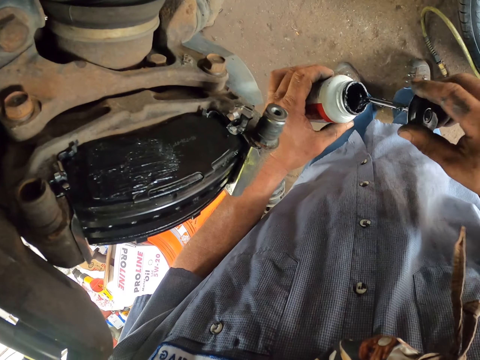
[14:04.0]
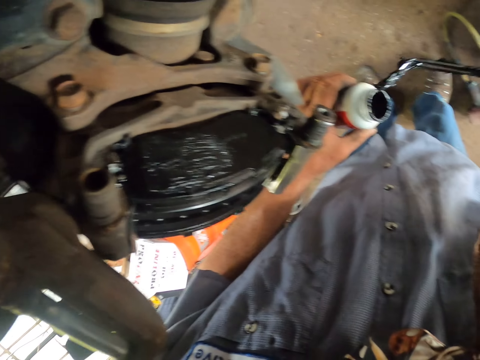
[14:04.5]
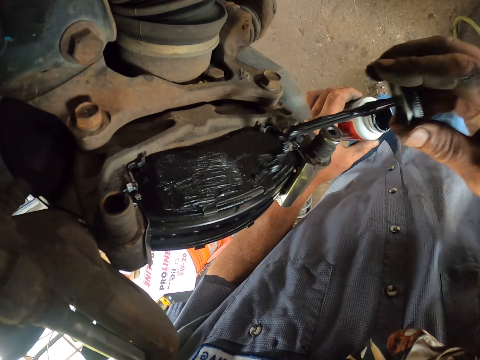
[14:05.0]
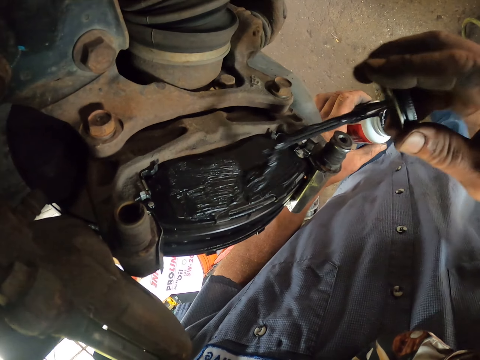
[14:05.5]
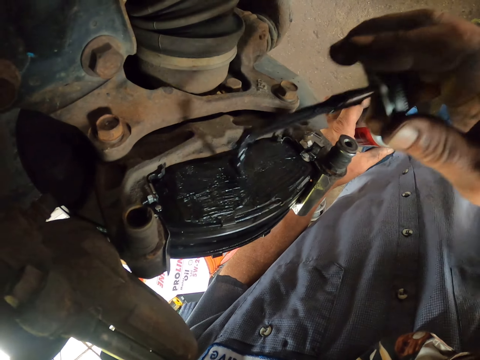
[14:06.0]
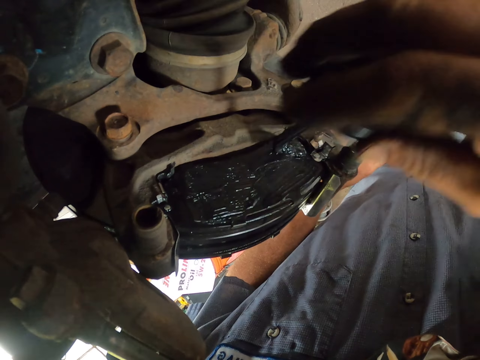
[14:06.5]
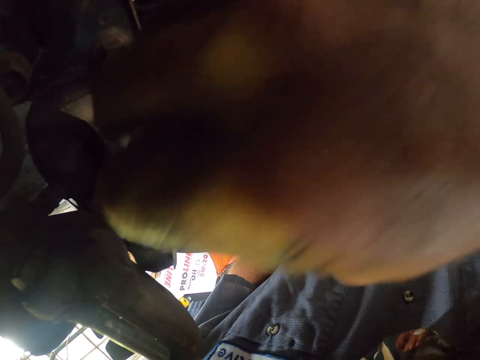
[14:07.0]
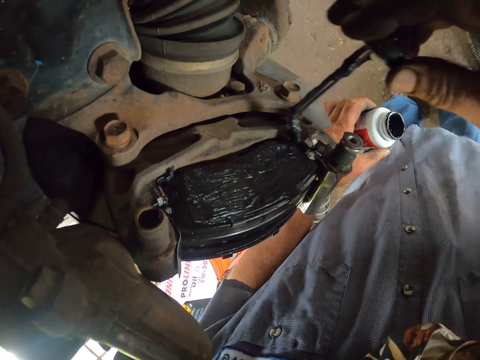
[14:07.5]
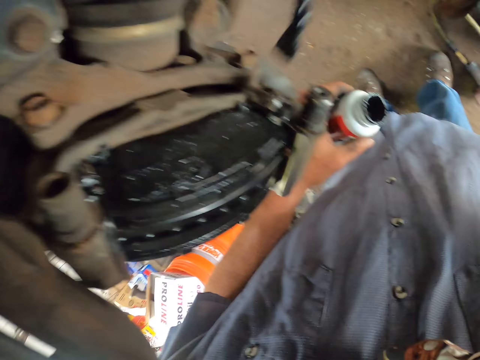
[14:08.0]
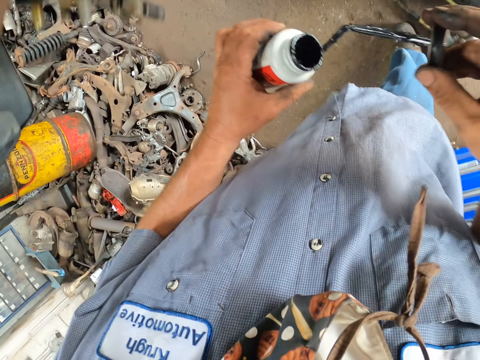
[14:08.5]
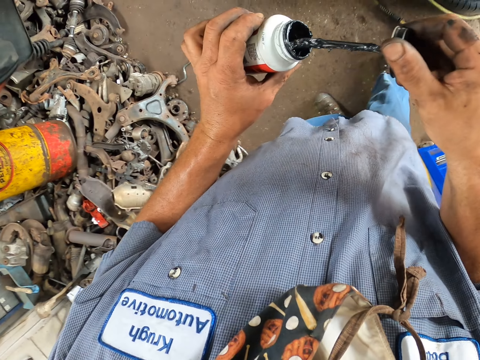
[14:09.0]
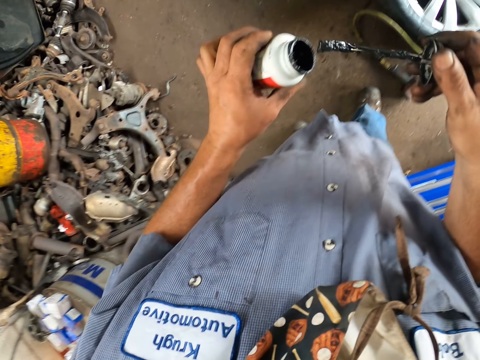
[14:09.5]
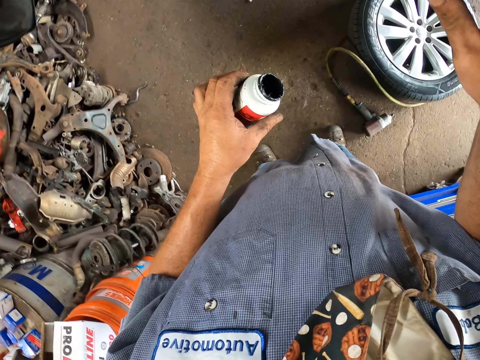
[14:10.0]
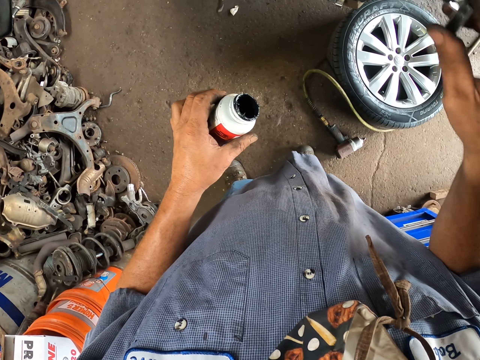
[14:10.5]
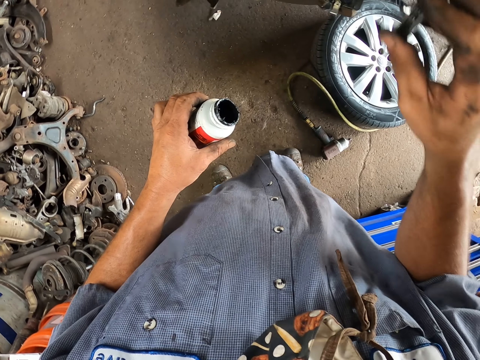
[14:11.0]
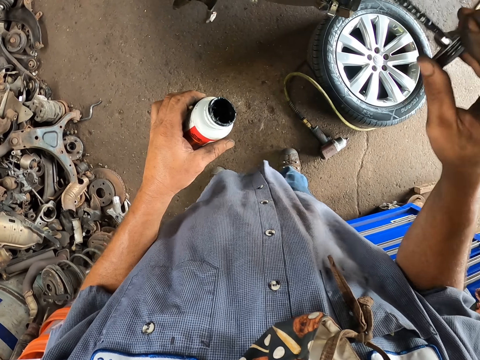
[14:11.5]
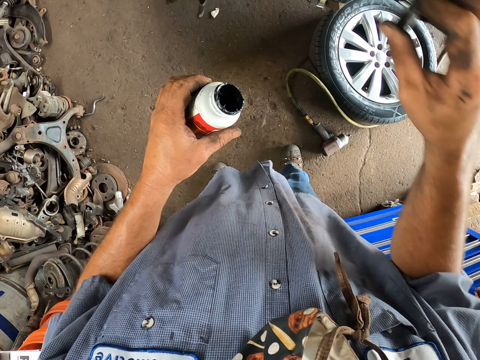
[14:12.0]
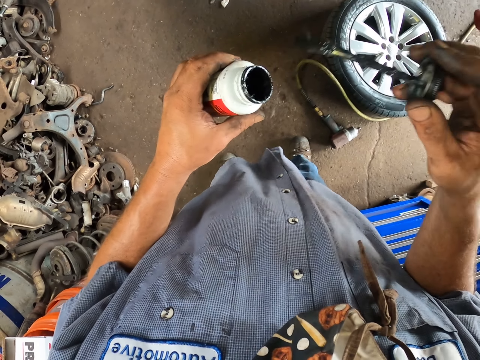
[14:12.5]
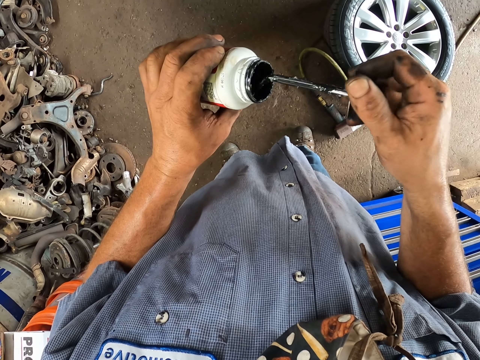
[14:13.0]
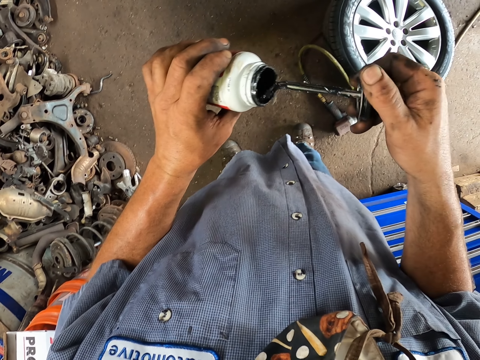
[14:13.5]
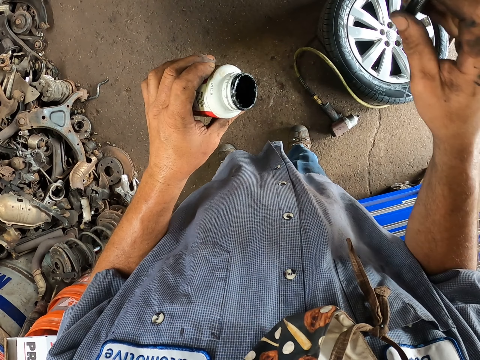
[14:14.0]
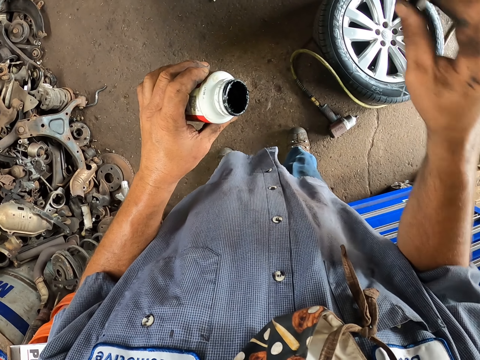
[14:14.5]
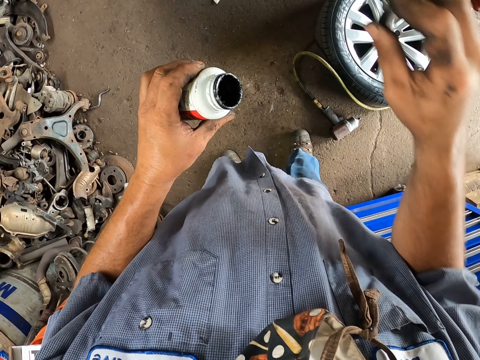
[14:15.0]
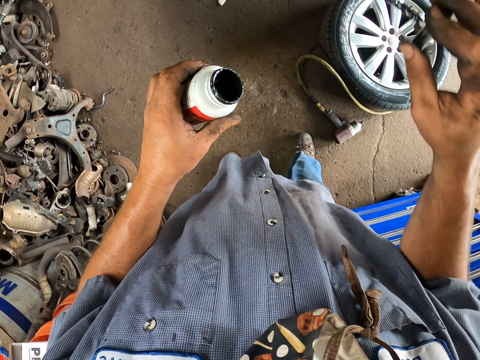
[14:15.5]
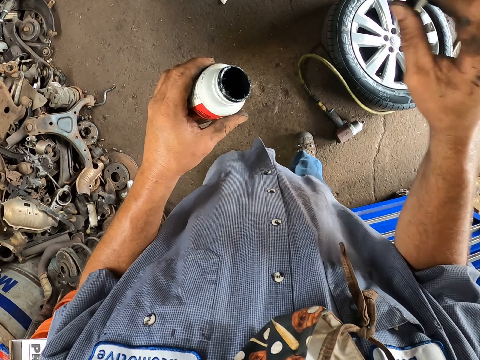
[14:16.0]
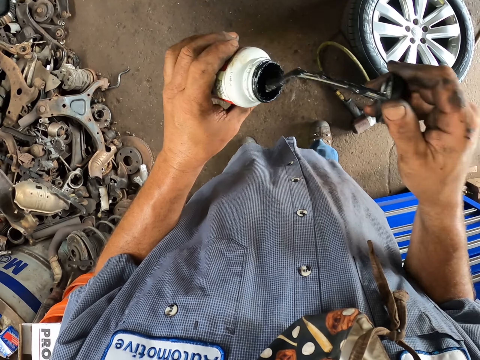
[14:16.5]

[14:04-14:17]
The camera wearer dips the paint brush inside the paint with his right hand. He paints the engine or brake pad with the paint brush with his right hand. He dips the paint brush inside the paint with his right hand. He paints the engine with the paint brush with his right hand. He dips the paint brush inside the paint with his right hand. He paints the engine with the paint brush with his right hand.

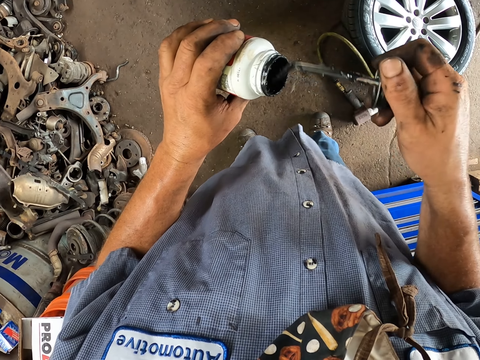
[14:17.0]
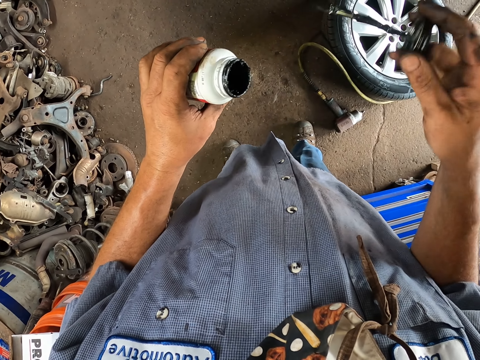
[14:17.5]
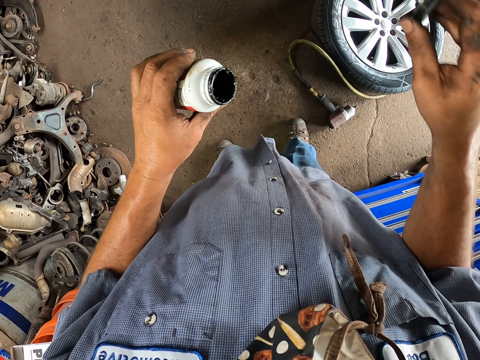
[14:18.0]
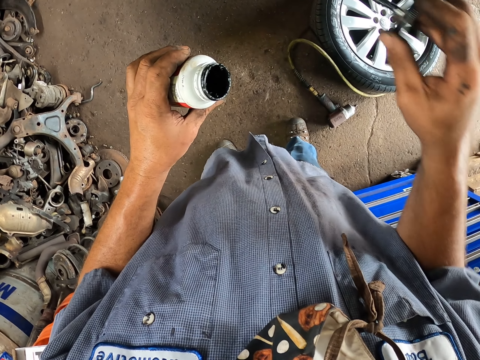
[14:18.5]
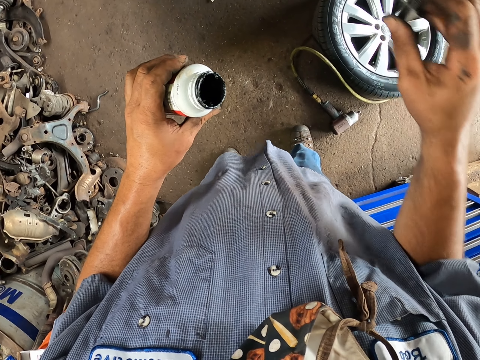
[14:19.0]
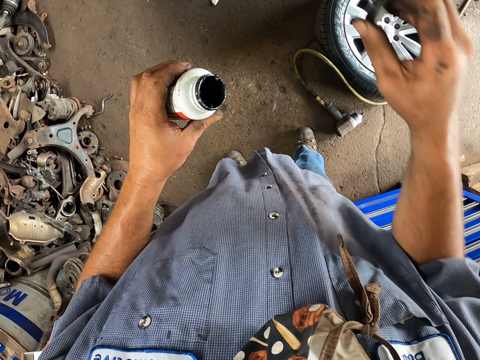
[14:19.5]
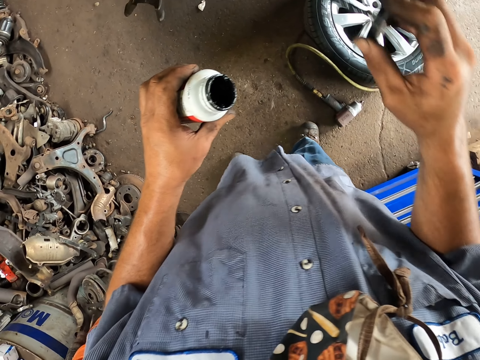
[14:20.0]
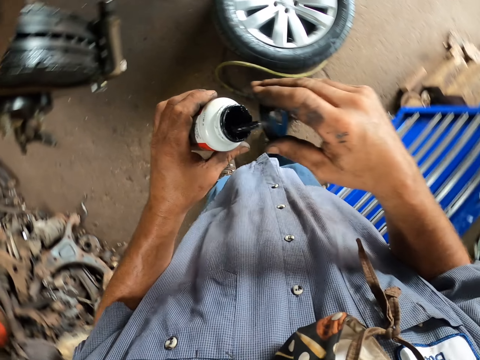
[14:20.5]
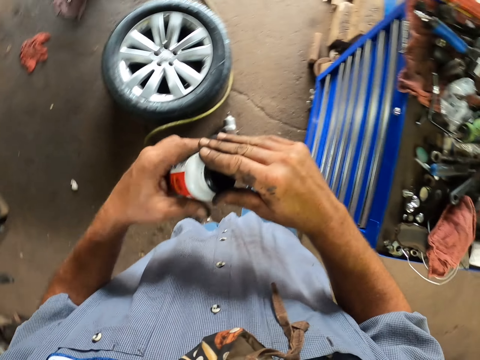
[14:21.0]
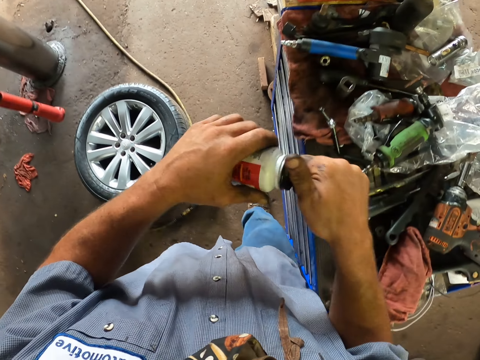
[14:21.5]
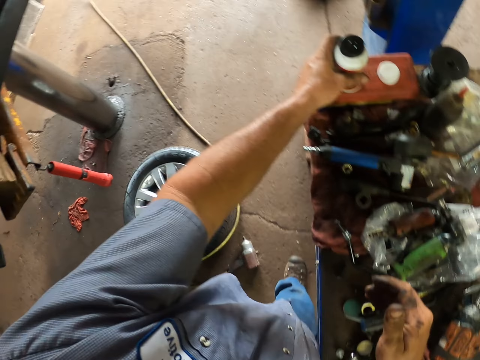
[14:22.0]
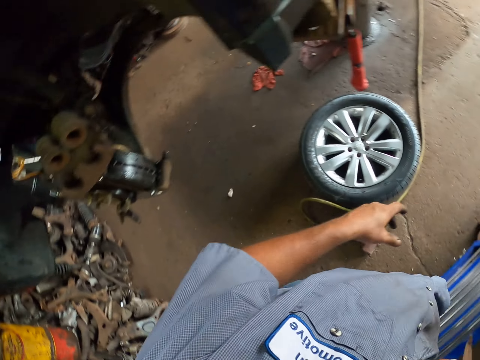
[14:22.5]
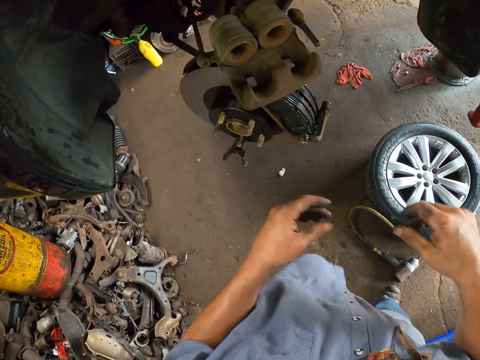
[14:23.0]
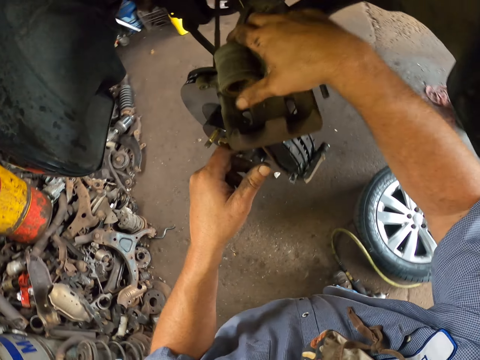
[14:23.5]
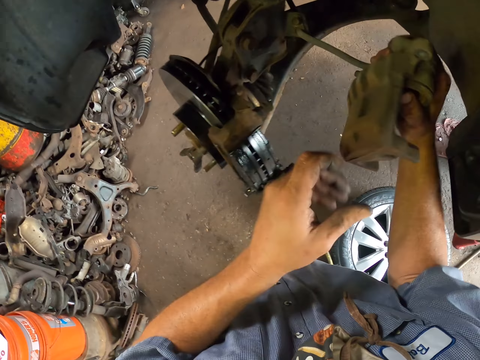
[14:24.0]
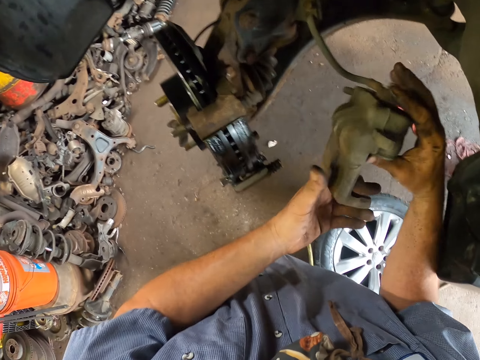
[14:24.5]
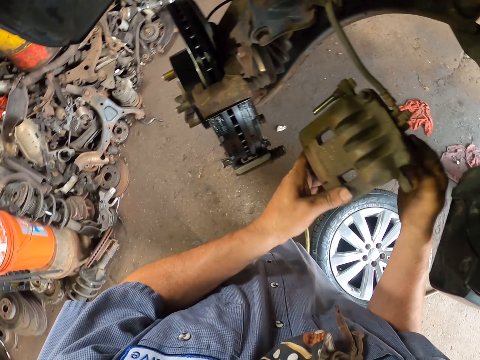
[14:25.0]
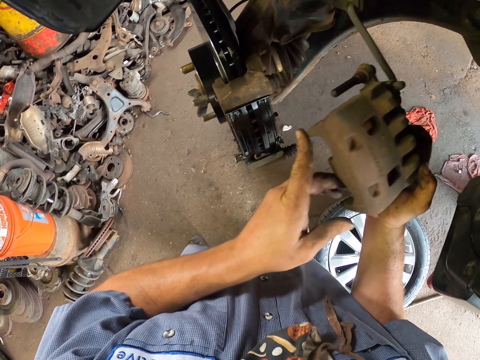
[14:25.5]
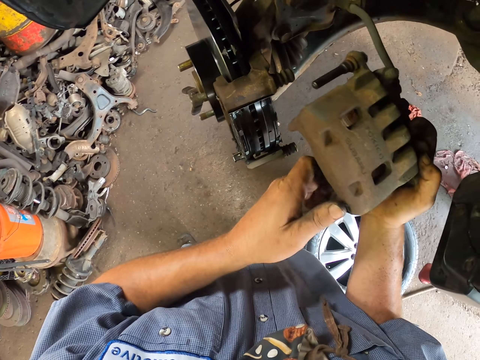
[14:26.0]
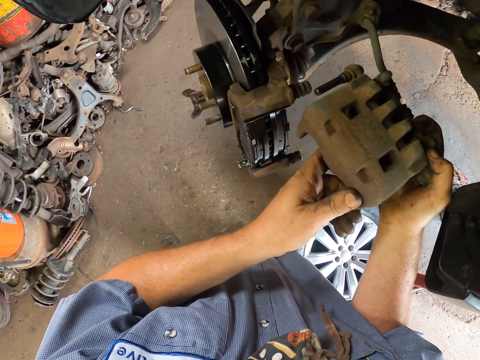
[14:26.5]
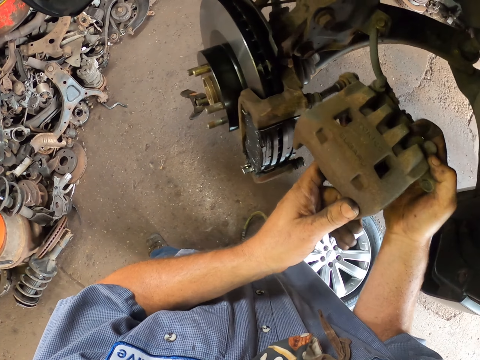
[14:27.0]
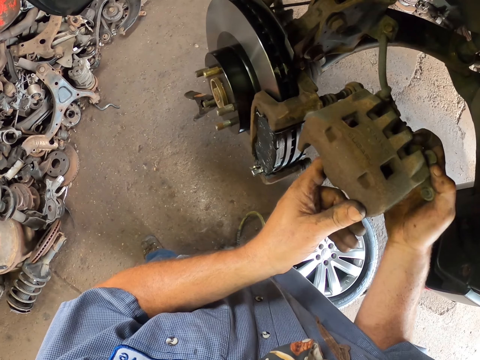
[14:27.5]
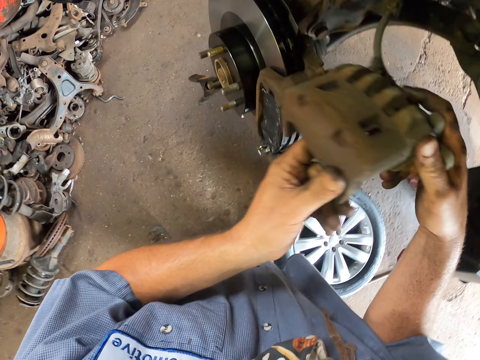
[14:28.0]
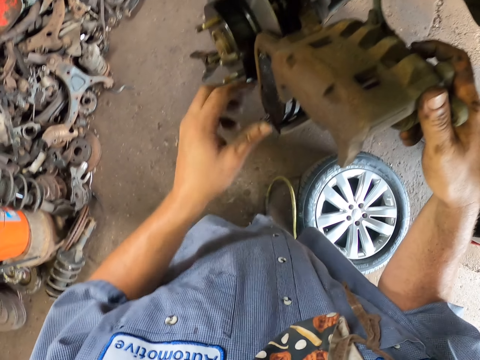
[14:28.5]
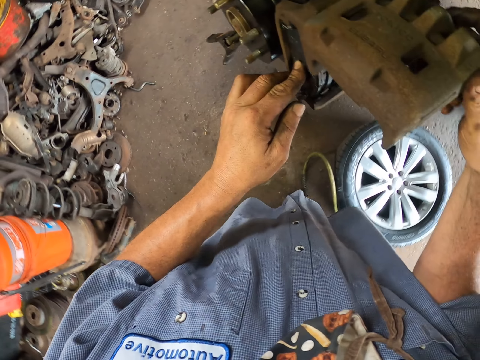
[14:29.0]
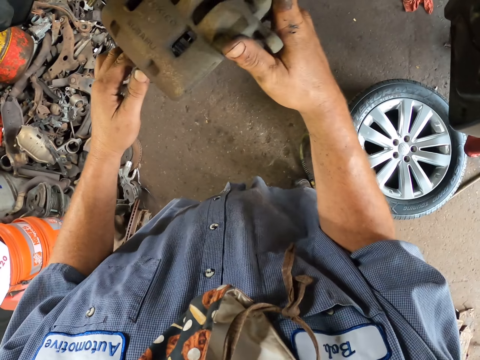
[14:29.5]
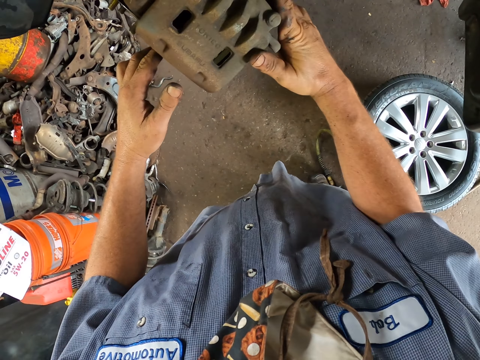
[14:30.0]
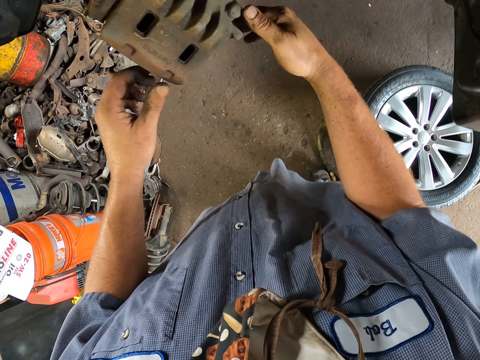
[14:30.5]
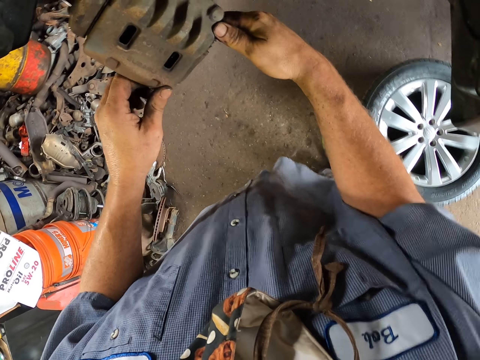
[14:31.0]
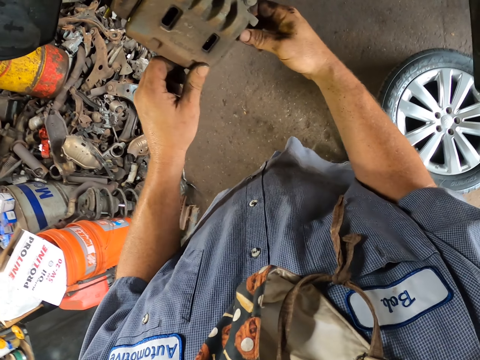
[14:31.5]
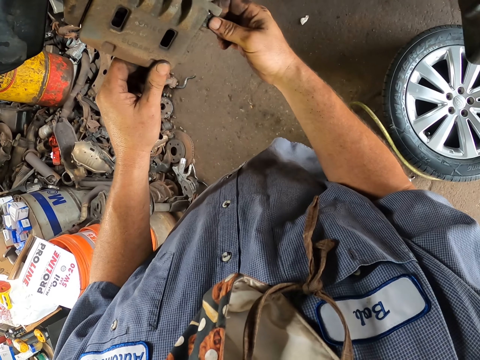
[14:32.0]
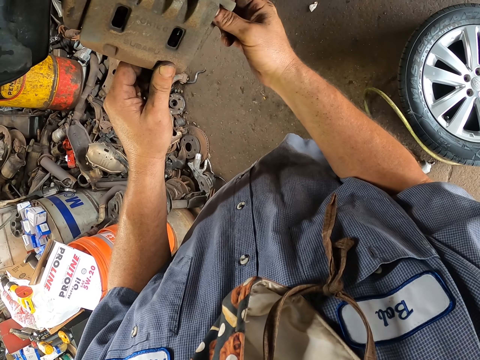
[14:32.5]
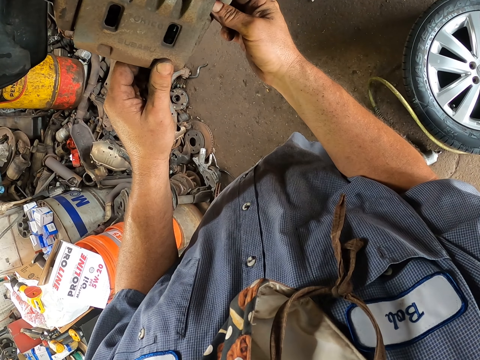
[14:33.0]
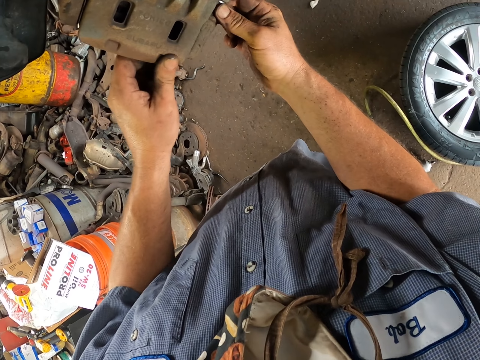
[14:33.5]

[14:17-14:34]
The camera wearer dips the paint brush inside the paint with his right hand. He paints the engine or brake pad with the paint brush with his right hand. He closes the lid of the container with his right hand. He puts down the container with his left hand. He picks up the brake caliper with his right hand. He turns the brake caliper with both hands. He fixes the brake caliper on the brake pads with both hands. He touches the machine with his left index finger. He adjusts the brake caliper with both hands.
